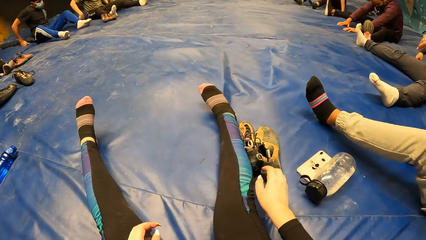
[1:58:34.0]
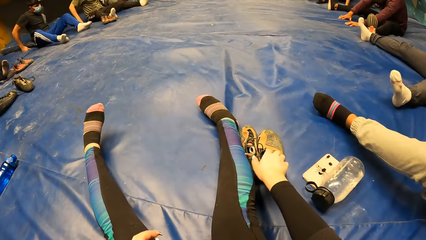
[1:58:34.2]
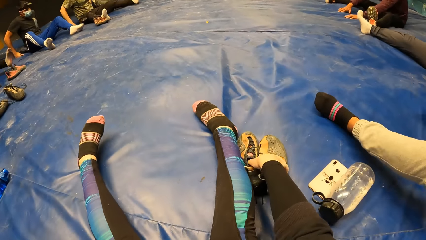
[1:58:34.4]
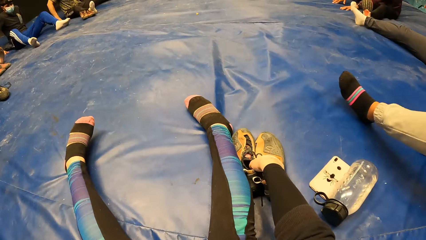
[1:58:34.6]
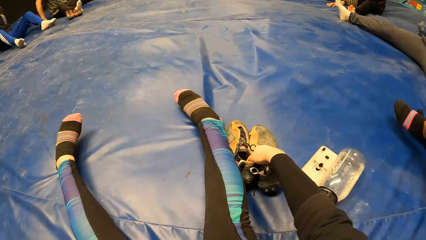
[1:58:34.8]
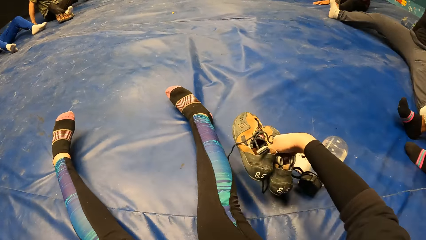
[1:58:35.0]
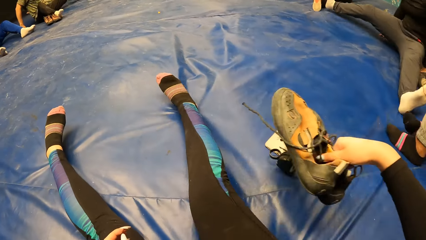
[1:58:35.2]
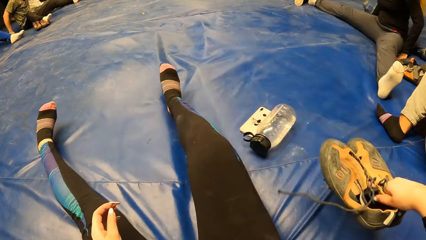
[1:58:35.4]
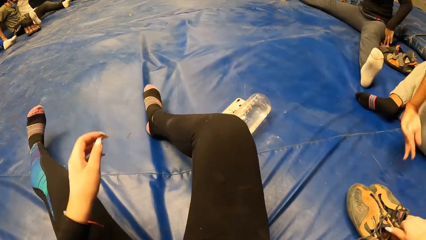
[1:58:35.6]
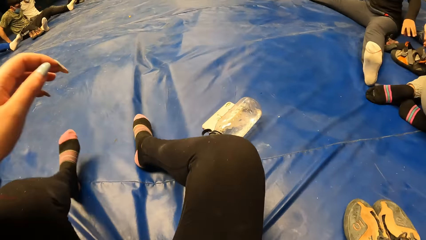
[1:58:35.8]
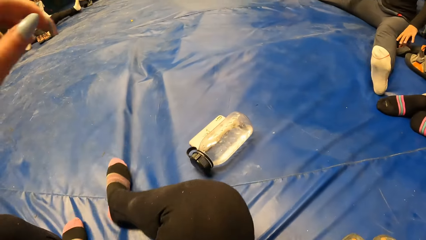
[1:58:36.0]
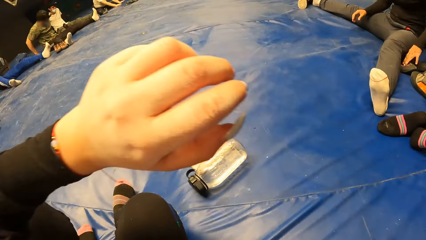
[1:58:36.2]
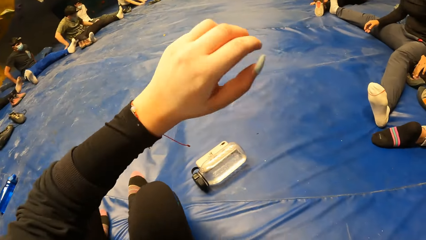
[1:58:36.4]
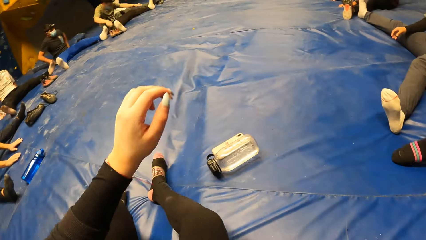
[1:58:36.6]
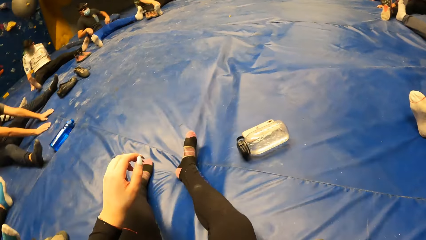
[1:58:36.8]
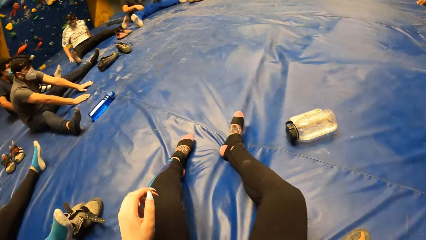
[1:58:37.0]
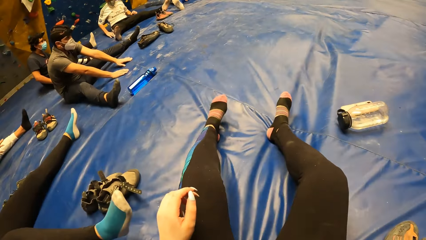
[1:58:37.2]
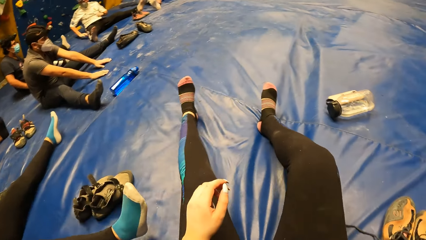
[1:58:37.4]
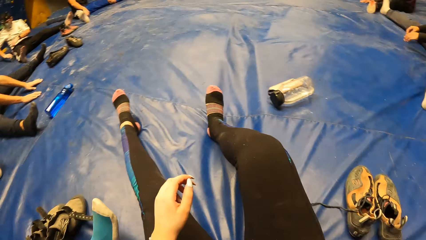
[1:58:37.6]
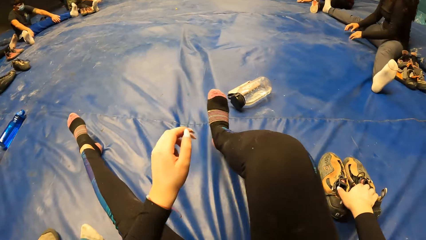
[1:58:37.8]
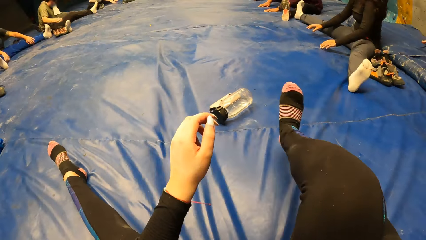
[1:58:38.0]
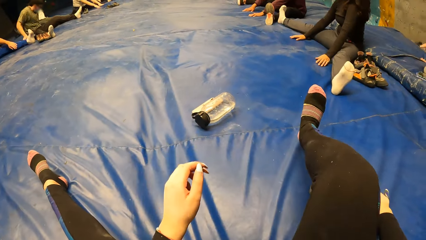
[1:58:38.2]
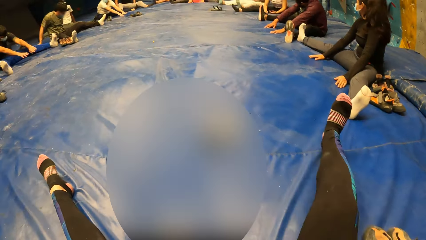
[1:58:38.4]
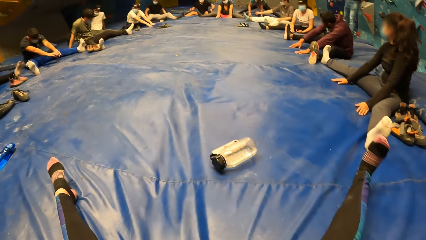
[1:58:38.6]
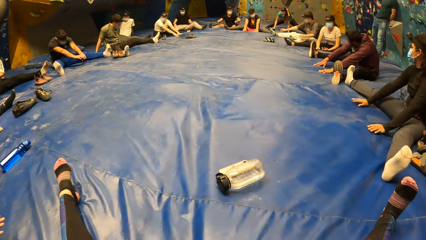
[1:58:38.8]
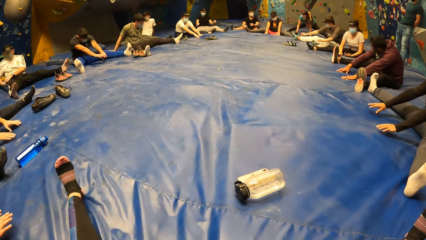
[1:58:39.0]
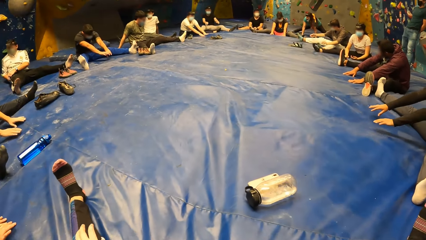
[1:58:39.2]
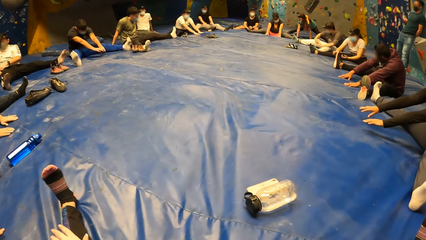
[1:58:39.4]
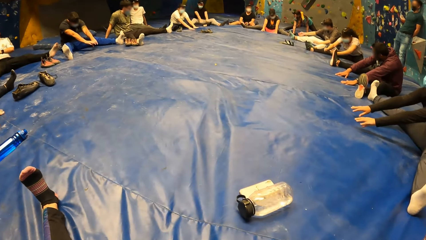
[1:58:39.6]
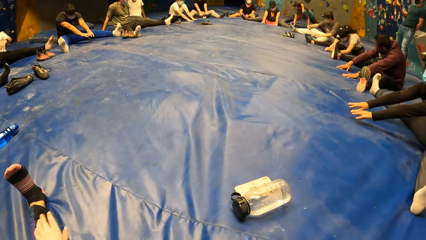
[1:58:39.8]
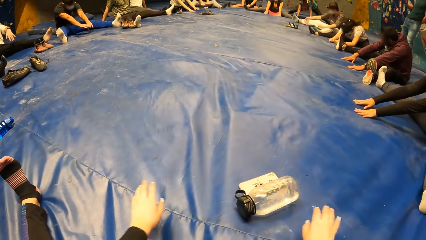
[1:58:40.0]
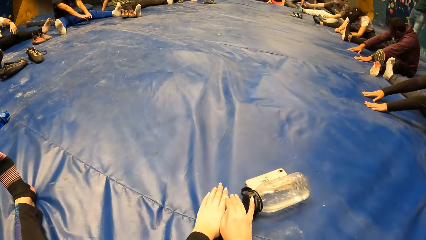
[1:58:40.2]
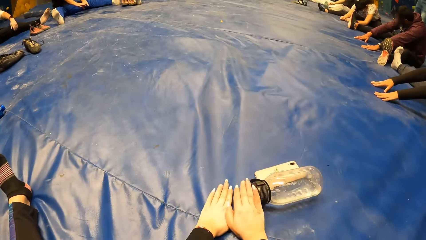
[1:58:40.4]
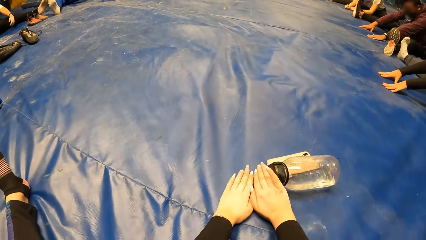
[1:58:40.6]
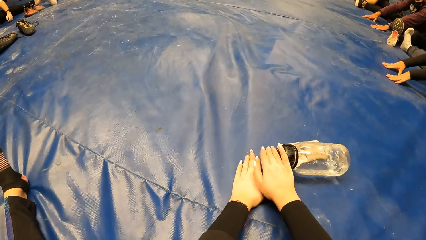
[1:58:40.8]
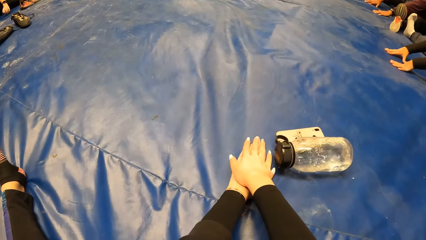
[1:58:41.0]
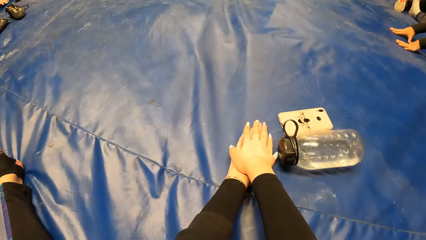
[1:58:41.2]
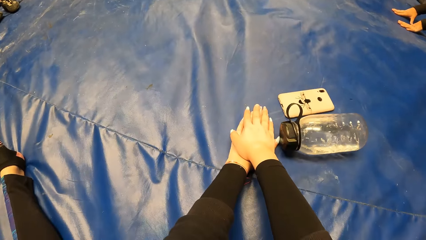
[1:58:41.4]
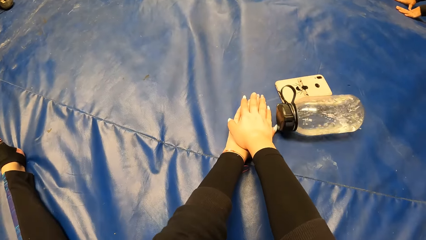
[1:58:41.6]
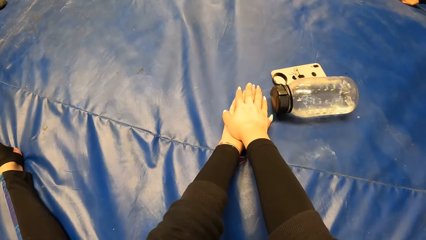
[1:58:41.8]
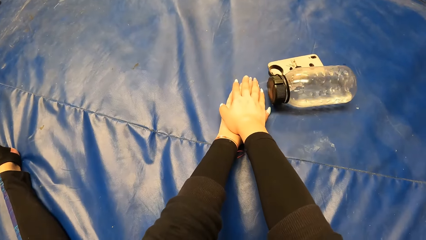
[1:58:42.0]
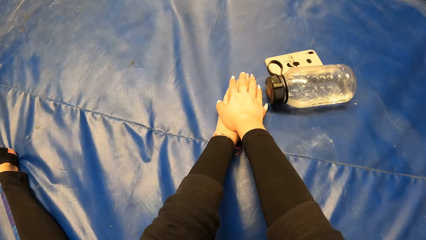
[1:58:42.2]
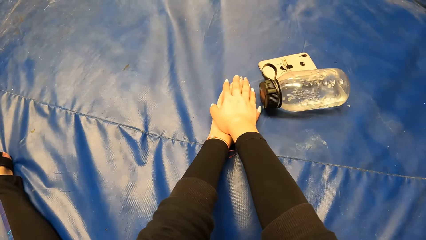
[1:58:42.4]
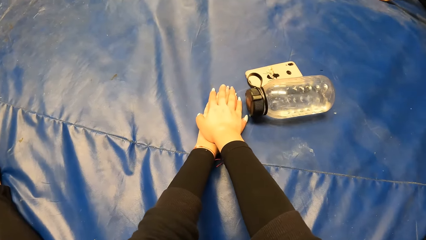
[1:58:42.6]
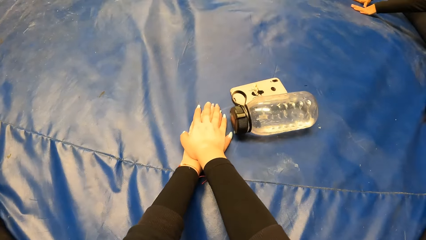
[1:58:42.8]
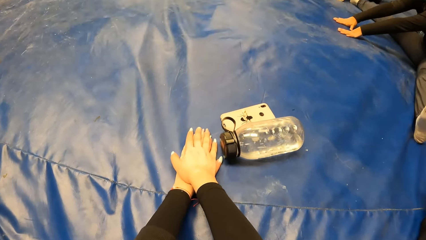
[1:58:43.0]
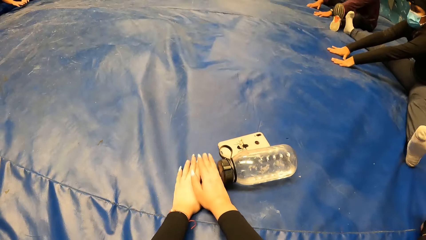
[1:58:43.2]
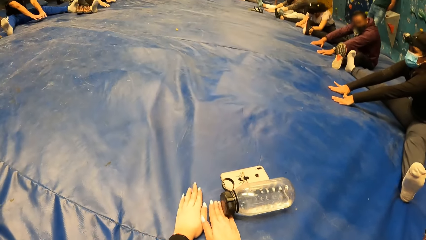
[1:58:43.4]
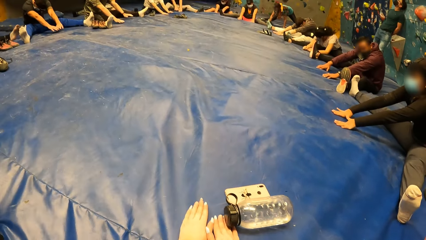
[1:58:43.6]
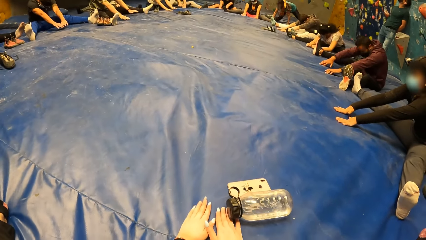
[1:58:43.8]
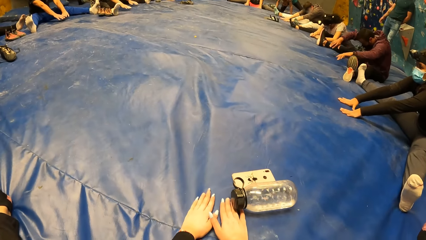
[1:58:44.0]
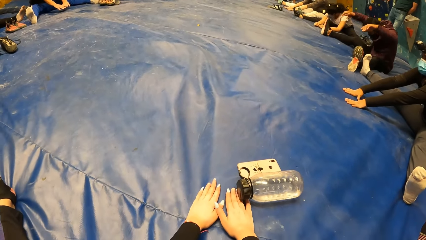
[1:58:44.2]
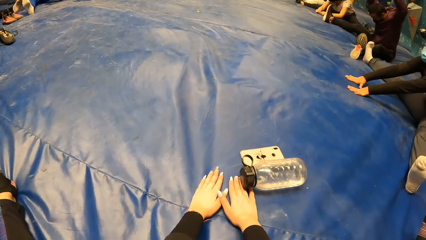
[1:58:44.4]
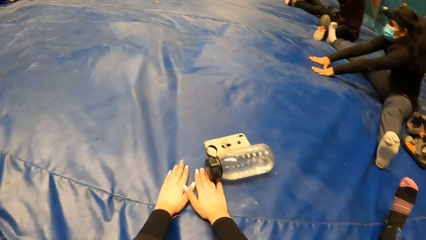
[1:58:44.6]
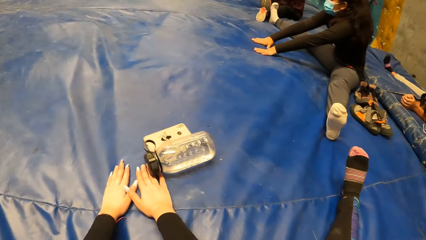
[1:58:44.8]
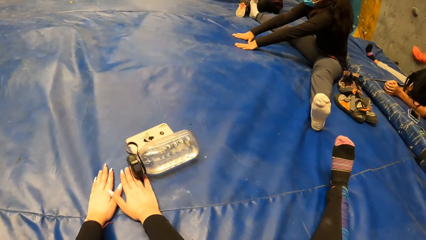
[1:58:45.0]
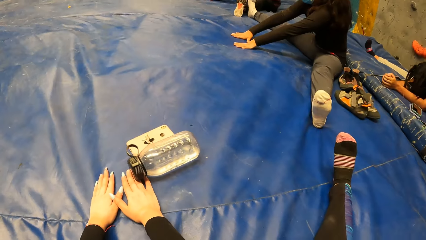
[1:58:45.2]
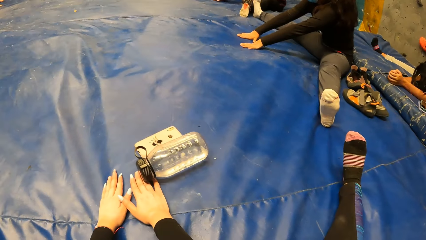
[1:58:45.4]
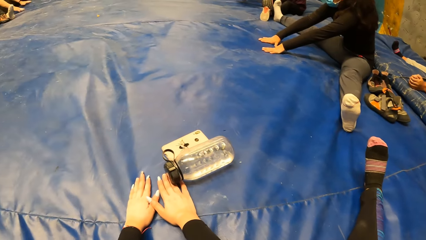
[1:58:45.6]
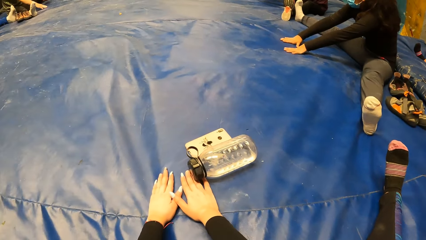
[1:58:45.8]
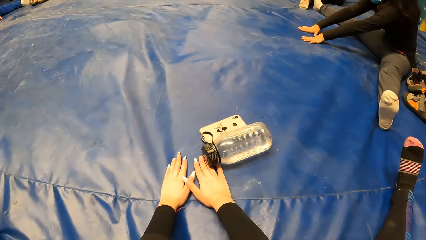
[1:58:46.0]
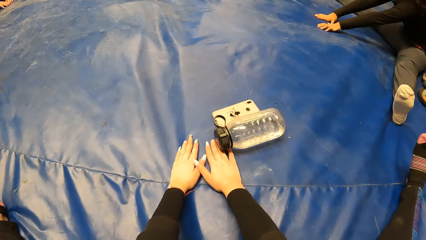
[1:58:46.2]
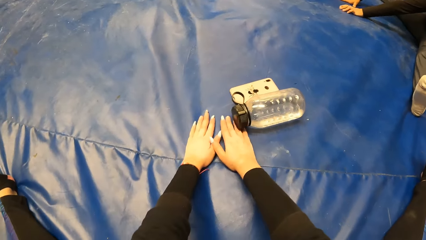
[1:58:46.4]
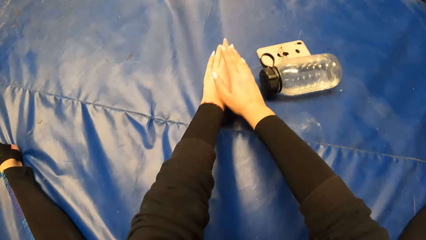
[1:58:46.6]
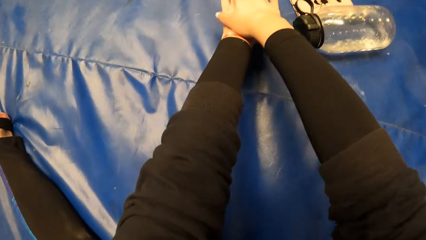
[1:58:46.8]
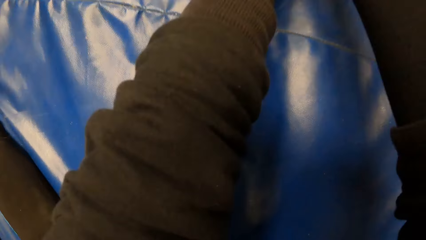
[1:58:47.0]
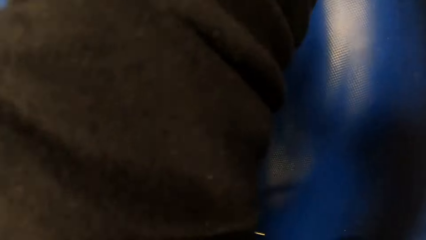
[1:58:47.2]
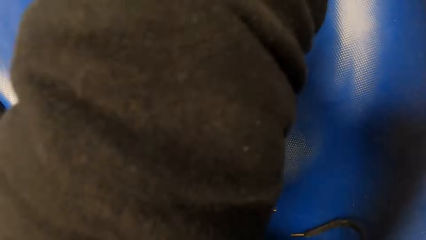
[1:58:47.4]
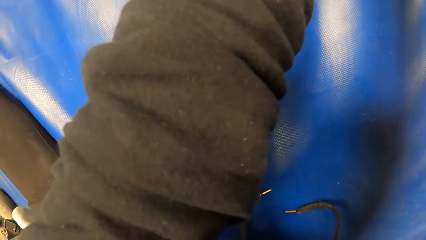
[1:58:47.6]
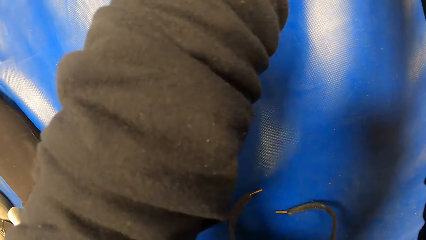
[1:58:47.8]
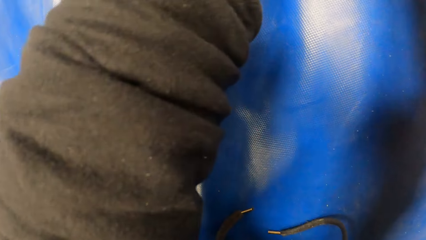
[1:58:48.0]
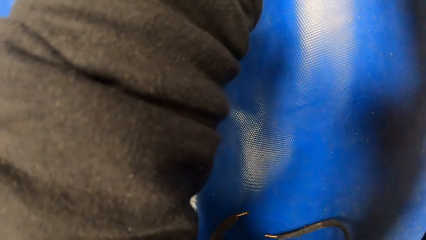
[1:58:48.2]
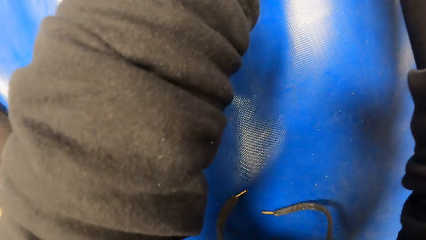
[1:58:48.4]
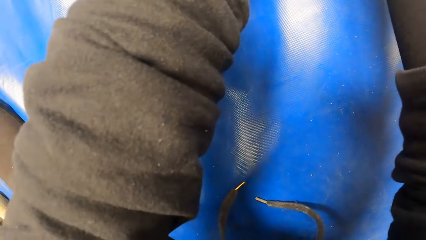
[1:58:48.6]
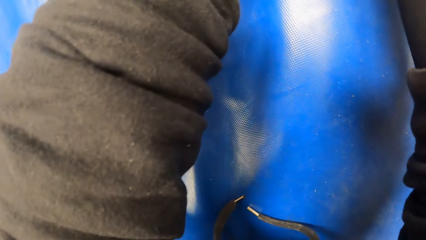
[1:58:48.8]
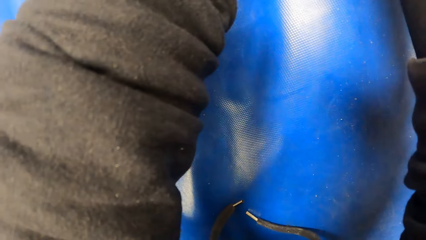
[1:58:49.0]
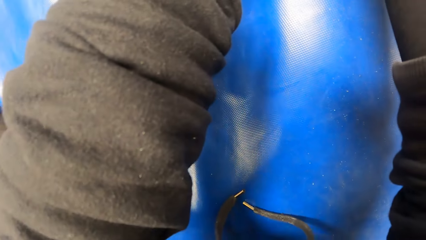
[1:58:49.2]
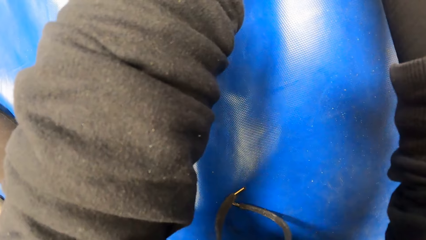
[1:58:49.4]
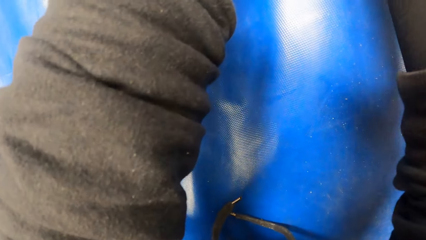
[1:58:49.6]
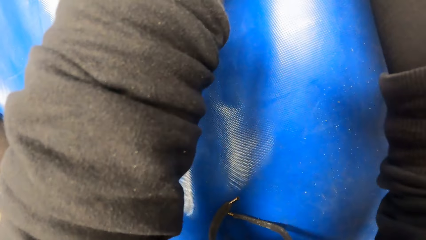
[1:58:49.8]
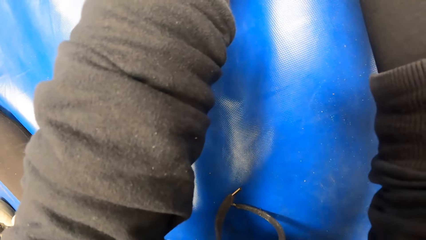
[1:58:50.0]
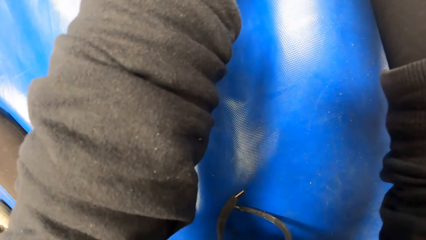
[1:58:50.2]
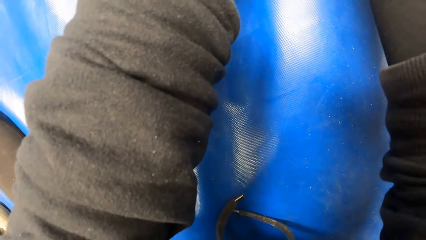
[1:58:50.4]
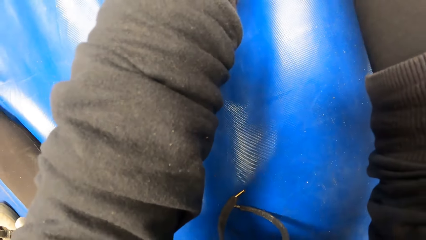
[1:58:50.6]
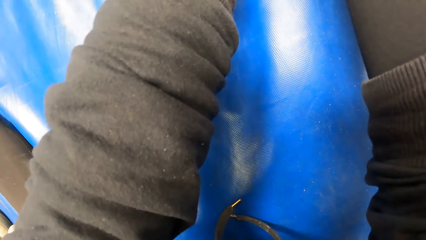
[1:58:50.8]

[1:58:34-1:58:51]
The camera wearer moves her sneakers on a crashing pad with her right hand. A lady moves backwards on the crashing pad. Another lady moves backwards on the crashing pad. The camera wearer picks up the shoes and puts them down. She moves backwards on the crashing pad. She moves the legs. She moves her sneakers on the crashing pad with her right hand. The other lady stretches her arms forwards onto the crashing pad. The camera wearer looks around. She stretches her arms forwards onto the crashing pad. She moves a water bottle. She exercises. She exercises again. She looks around. She stretches.
